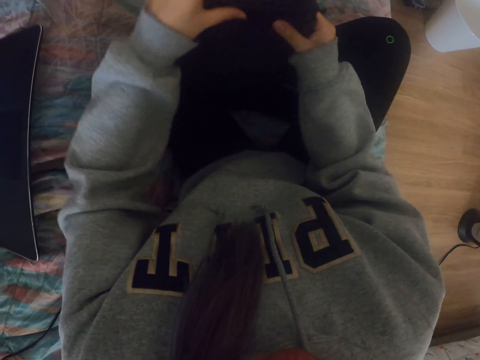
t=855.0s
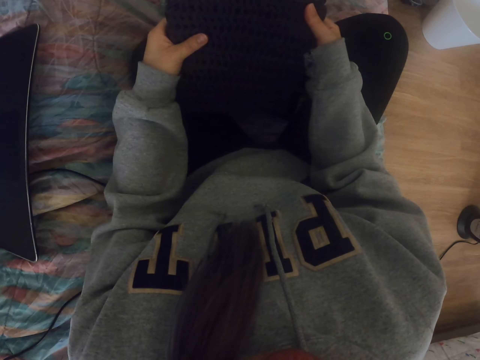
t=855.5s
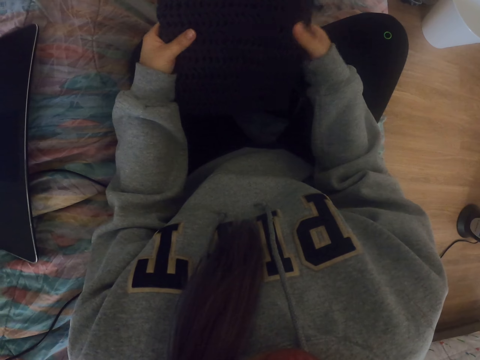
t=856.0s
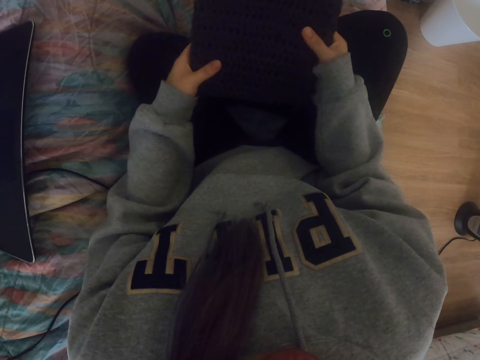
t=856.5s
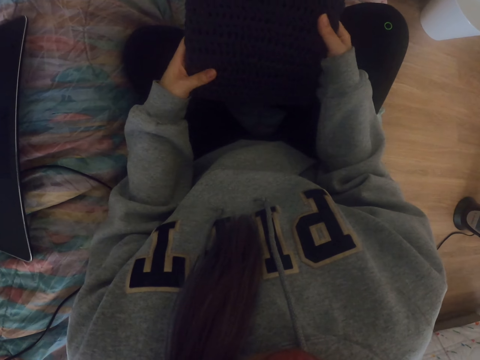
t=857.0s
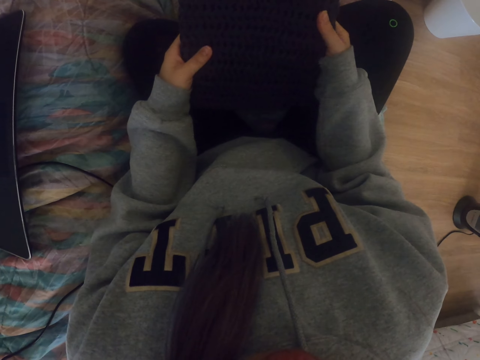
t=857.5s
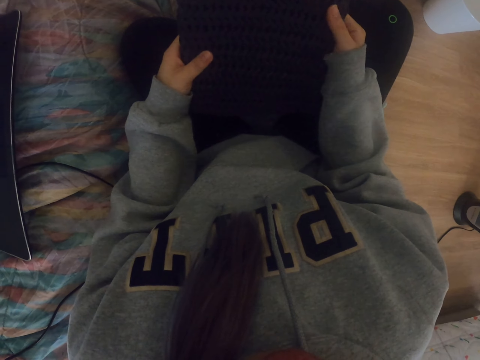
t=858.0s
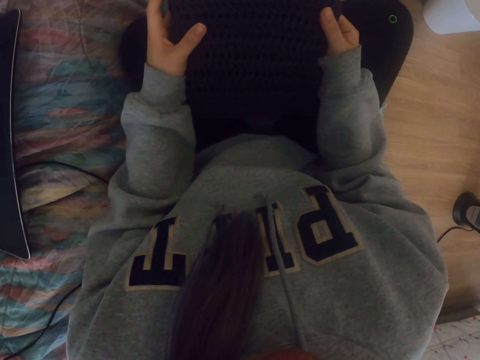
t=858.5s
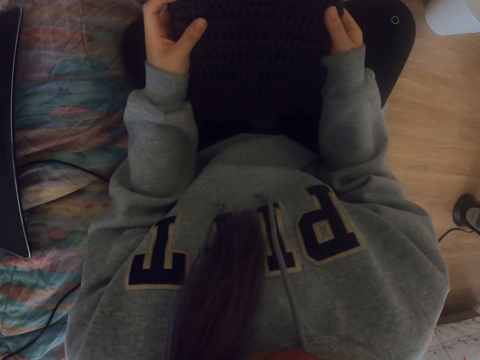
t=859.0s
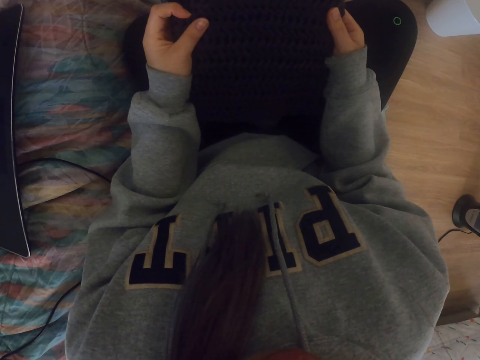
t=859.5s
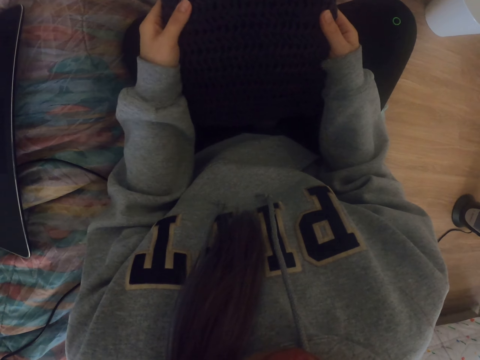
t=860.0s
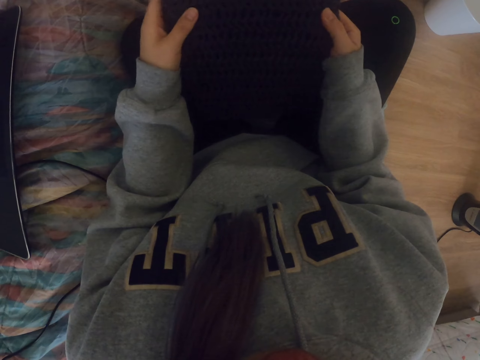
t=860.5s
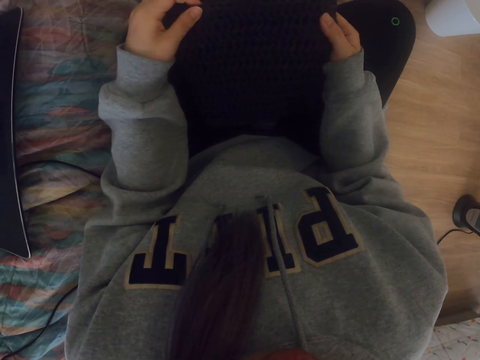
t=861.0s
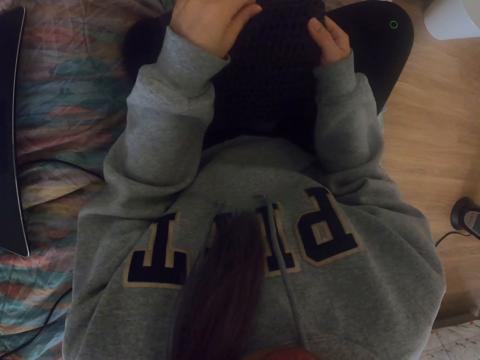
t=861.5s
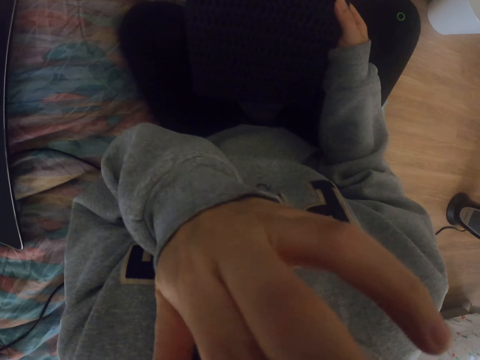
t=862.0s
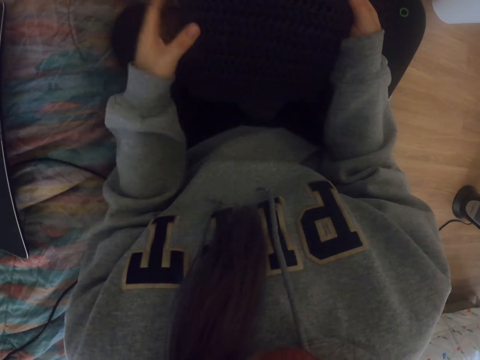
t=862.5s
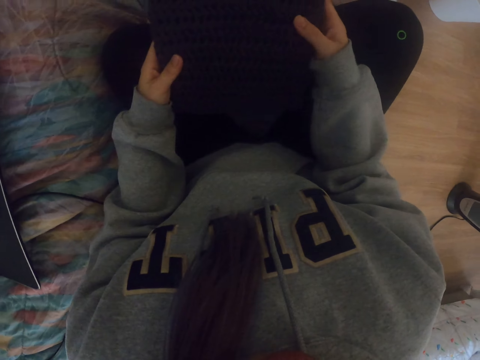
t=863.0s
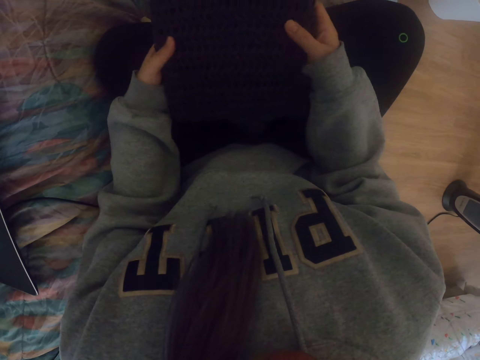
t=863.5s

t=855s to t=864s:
The camera wearer lifts a hand. They touch their face. They examine the fabric. They lower the hand. They touch the crochet bag.

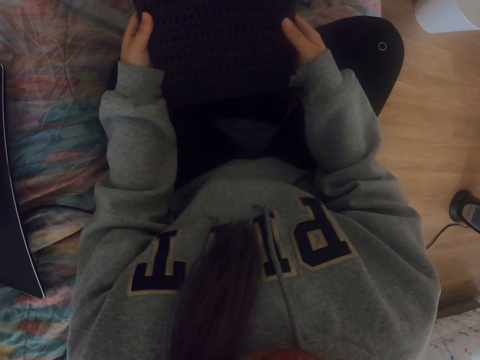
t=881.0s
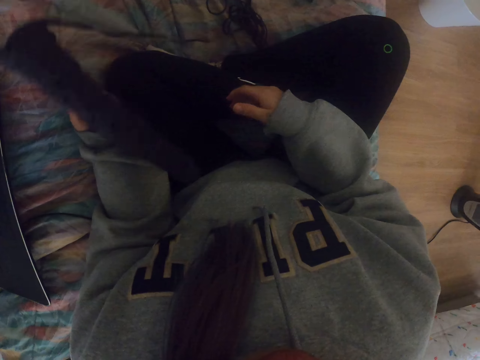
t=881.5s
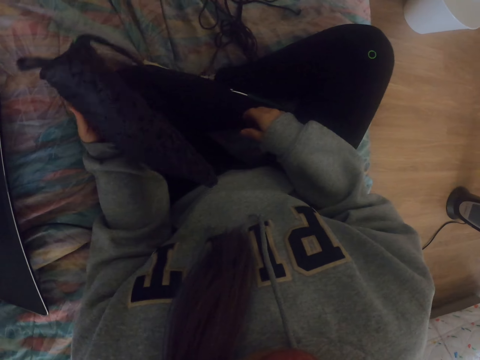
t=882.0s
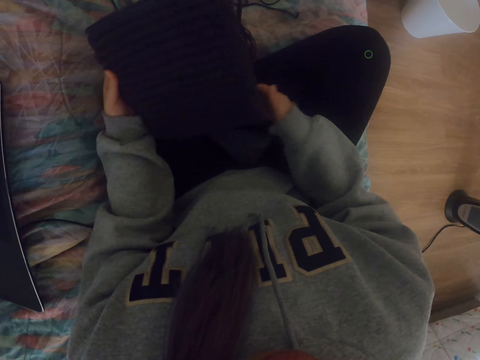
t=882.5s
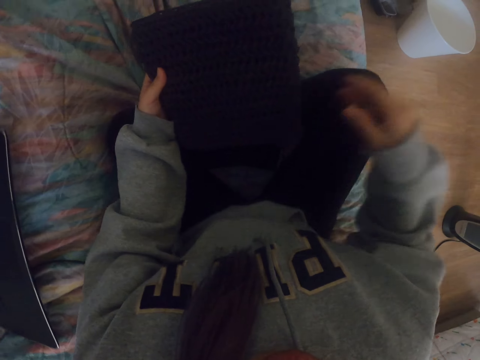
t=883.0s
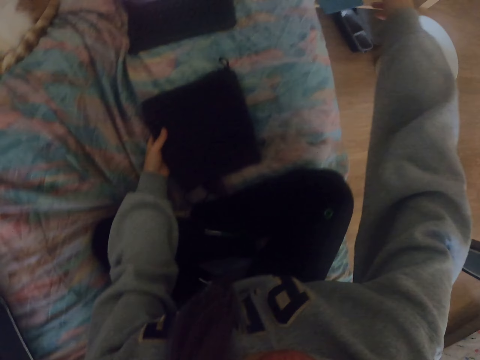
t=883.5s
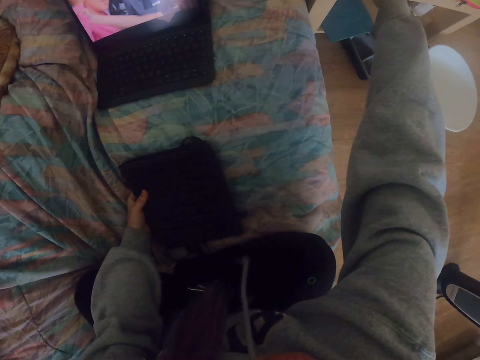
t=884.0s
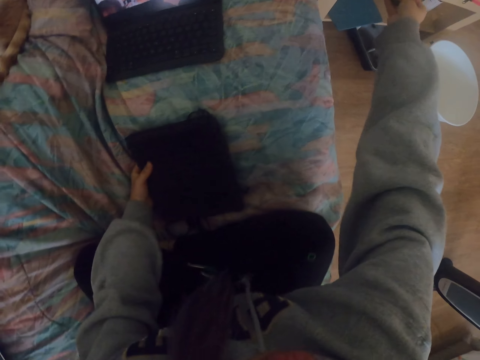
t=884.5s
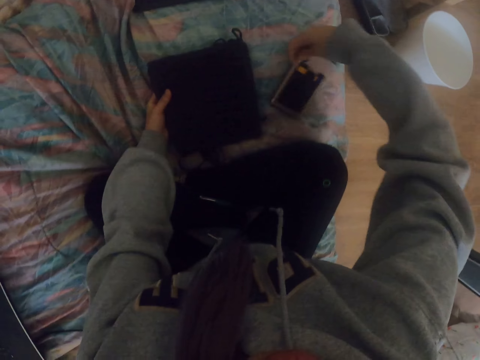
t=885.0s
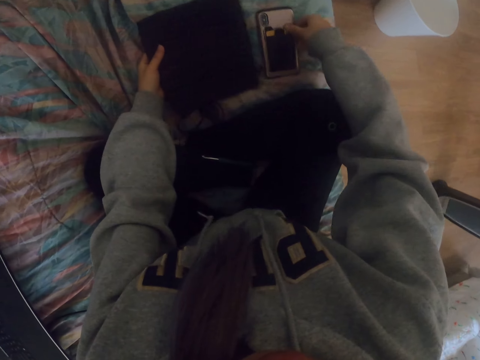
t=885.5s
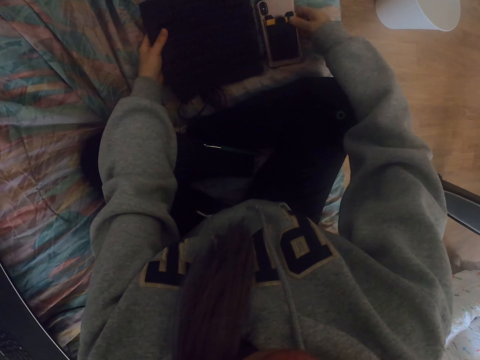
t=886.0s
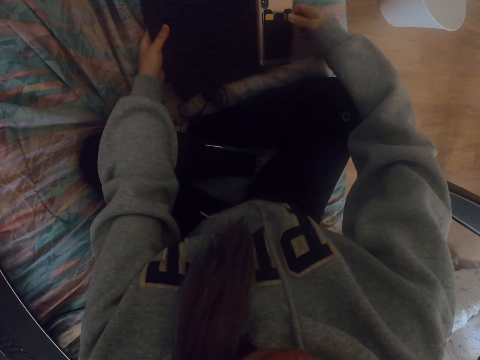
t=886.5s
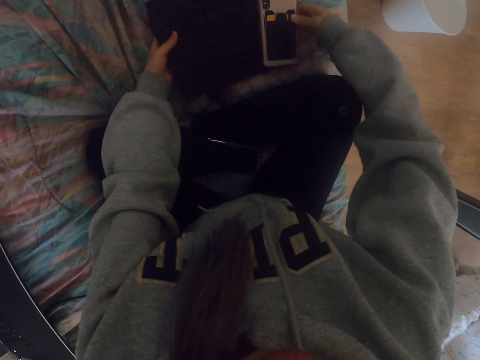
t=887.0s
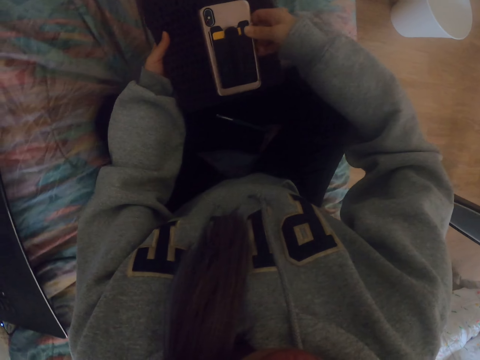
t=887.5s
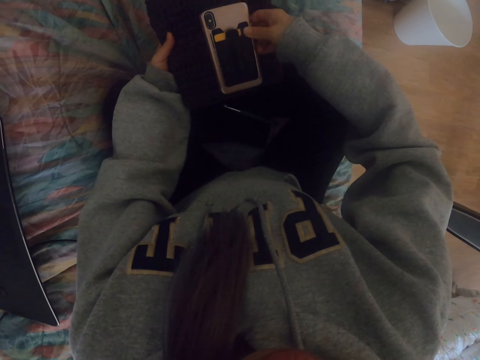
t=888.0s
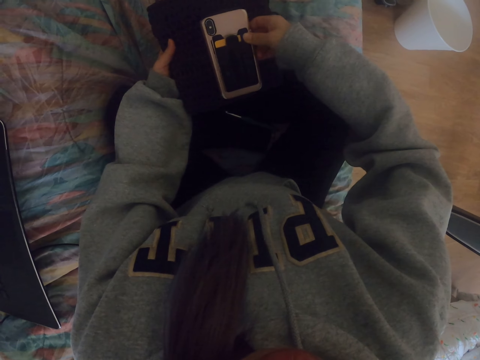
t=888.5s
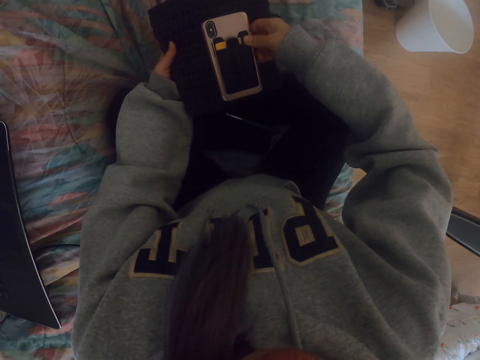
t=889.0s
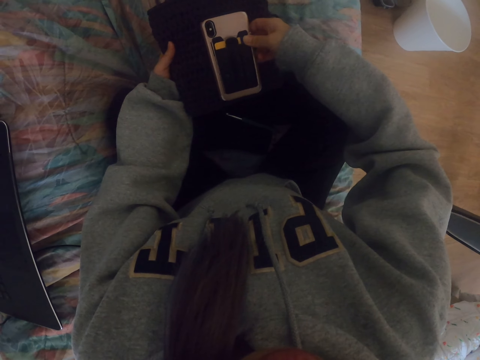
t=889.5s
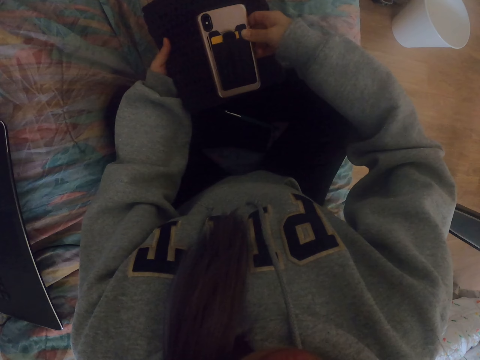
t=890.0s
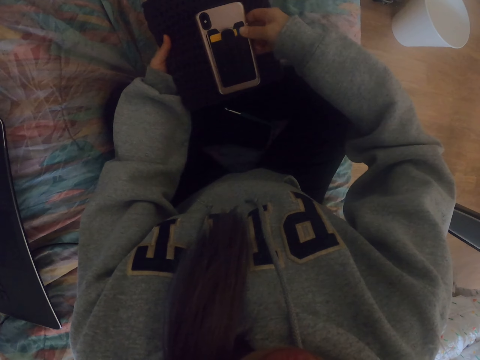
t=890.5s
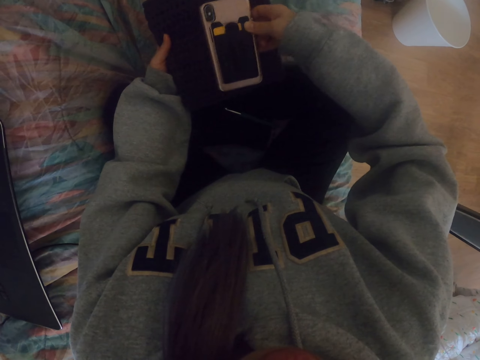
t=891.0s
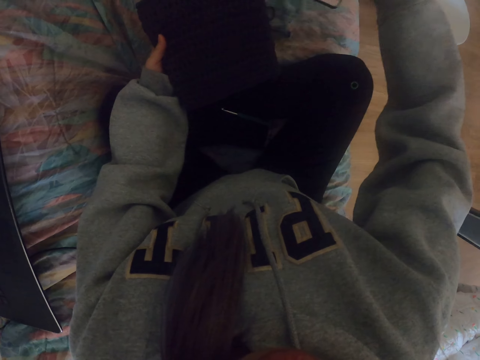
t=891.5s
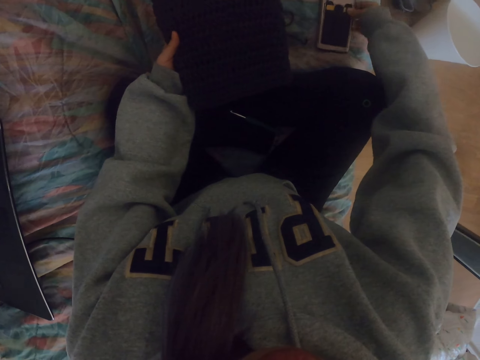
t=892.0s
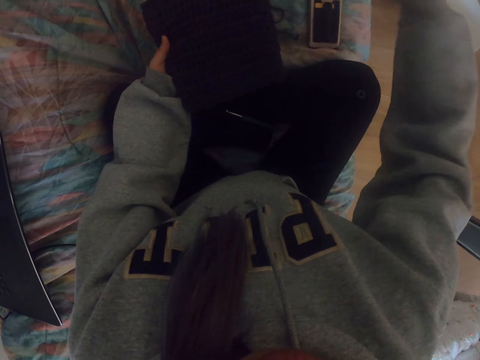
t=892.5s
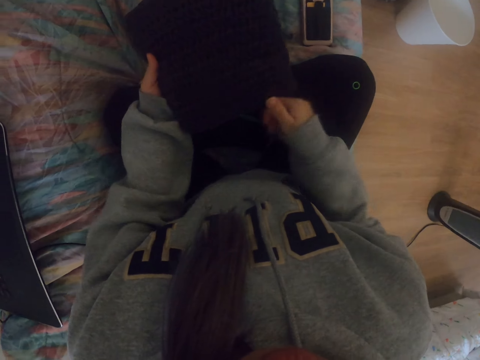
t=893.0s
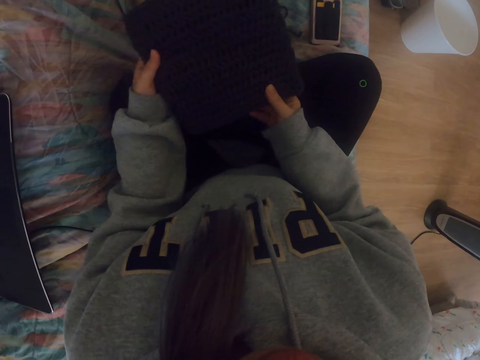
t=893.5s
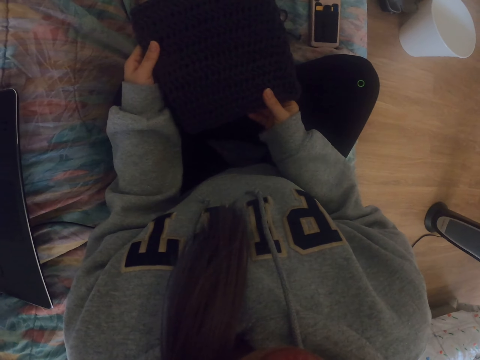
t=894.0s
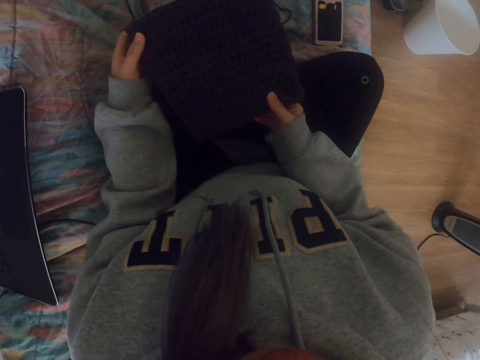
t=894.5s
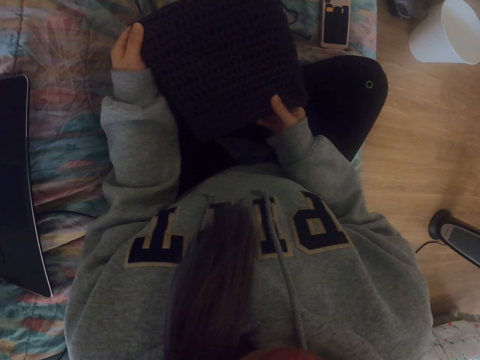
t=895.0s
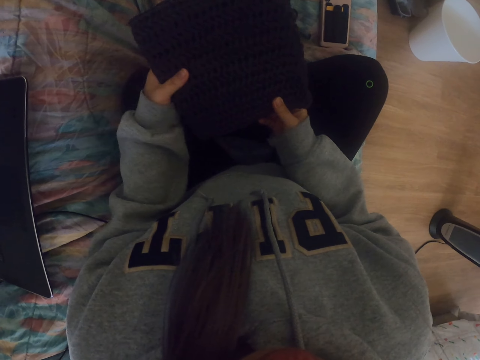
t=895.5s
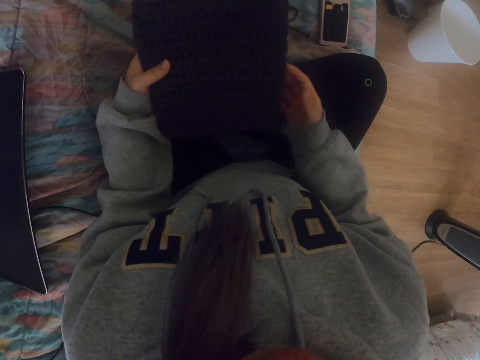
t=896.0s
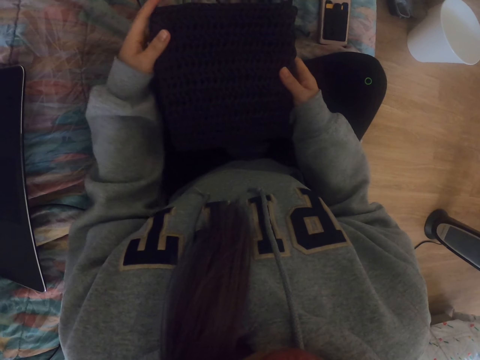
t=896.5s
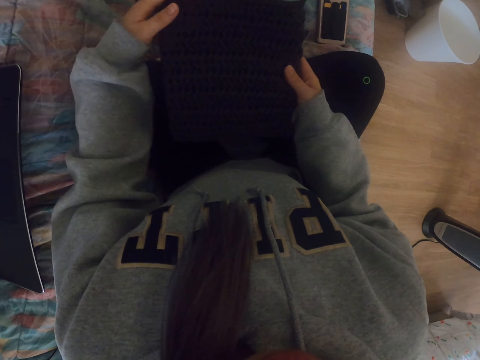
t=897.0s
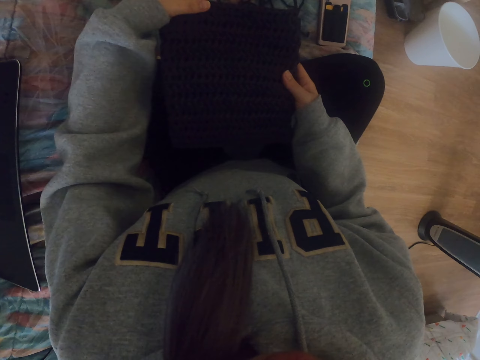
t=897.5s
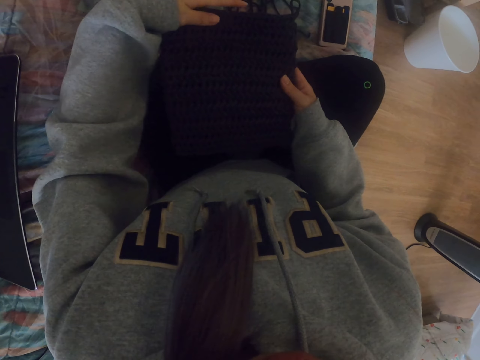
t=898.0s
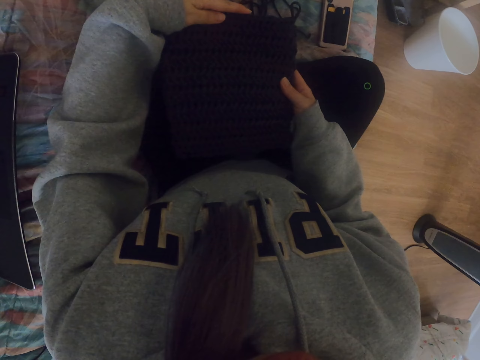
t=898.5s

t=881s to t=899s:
The camera wearer picks up a phone. They place the phone on the seat. They place the phone on the fabric. They lift the phone. They place the phone on the seat. They examine the fabric. They touch the crochet bag.
